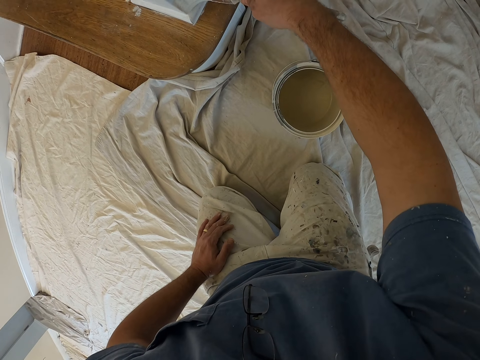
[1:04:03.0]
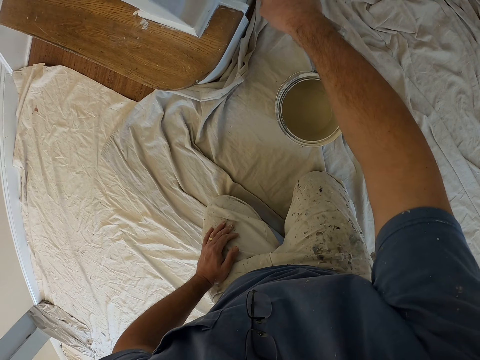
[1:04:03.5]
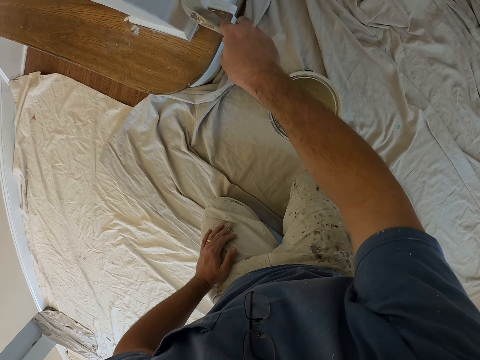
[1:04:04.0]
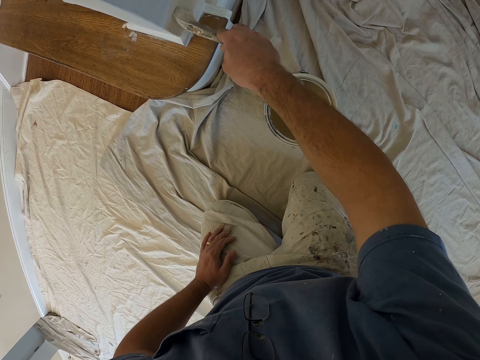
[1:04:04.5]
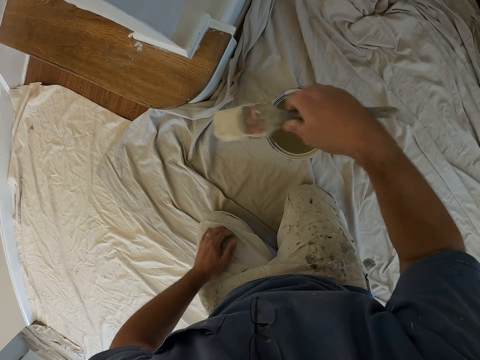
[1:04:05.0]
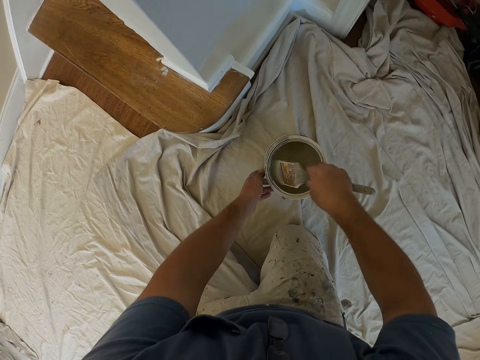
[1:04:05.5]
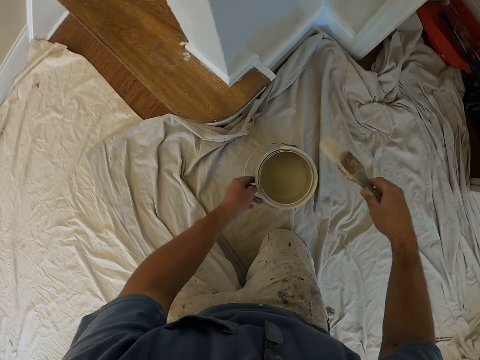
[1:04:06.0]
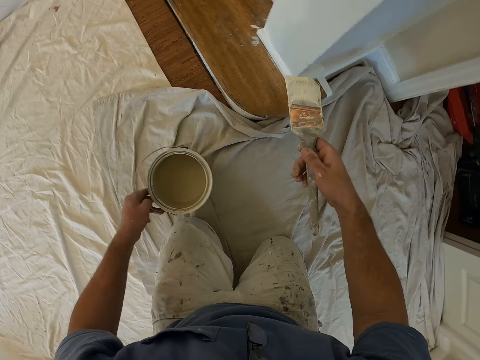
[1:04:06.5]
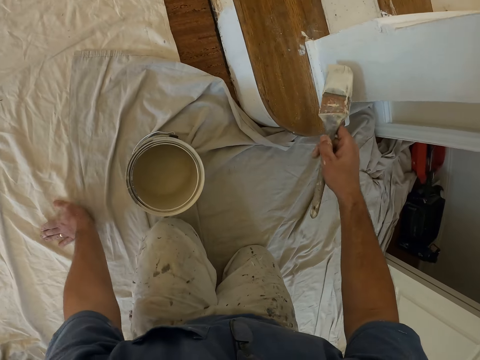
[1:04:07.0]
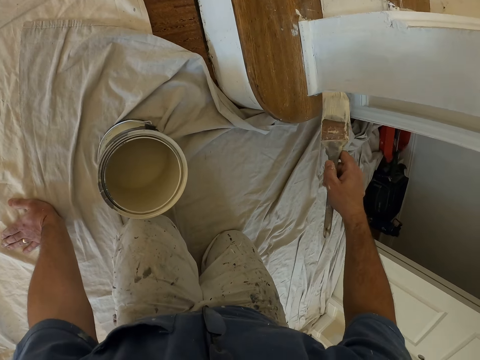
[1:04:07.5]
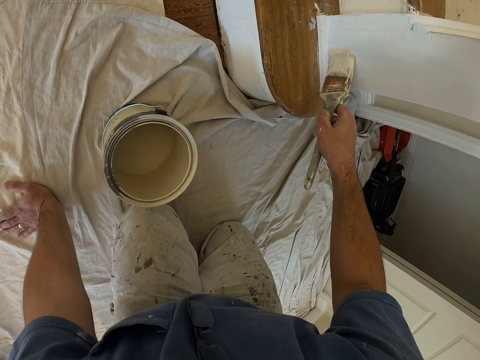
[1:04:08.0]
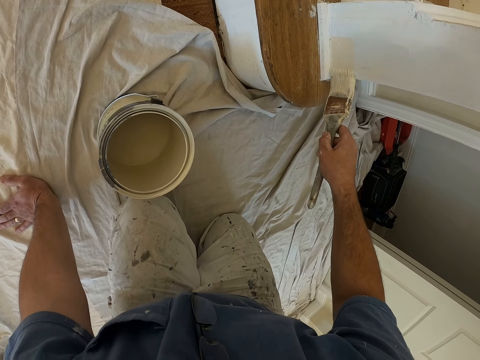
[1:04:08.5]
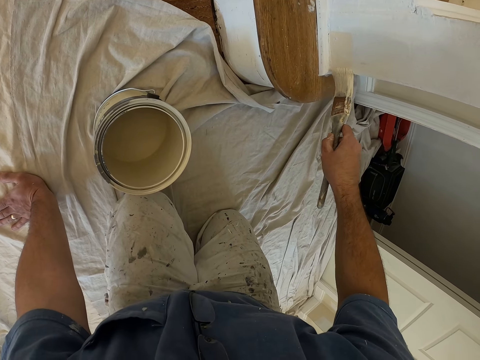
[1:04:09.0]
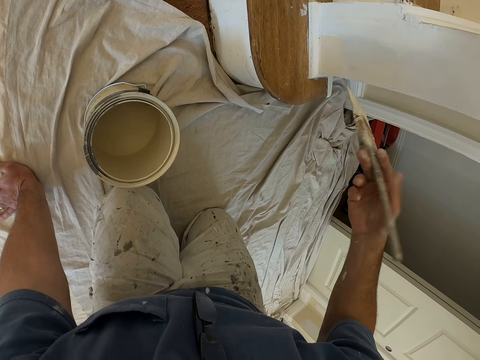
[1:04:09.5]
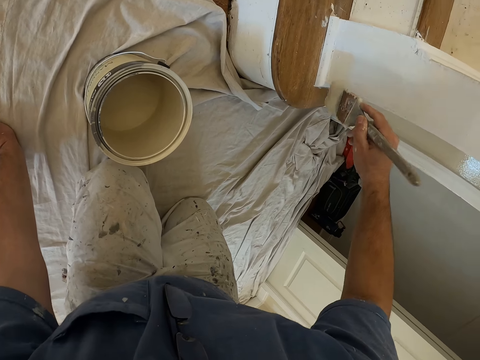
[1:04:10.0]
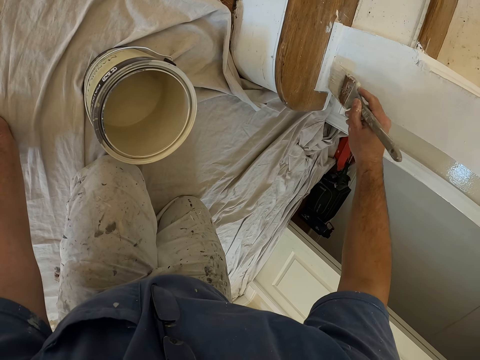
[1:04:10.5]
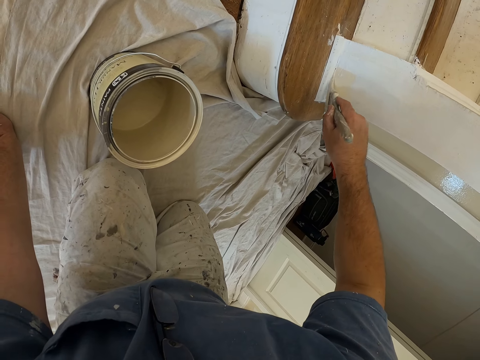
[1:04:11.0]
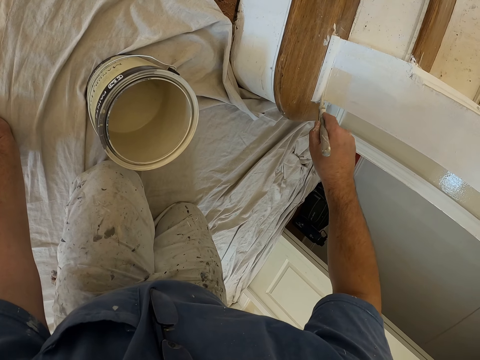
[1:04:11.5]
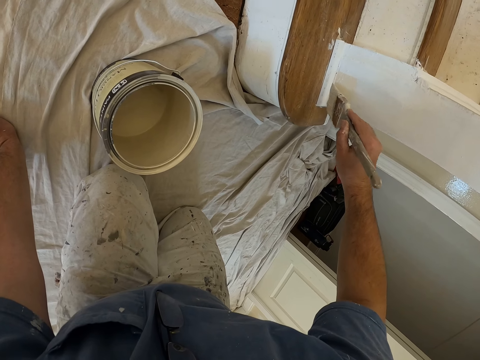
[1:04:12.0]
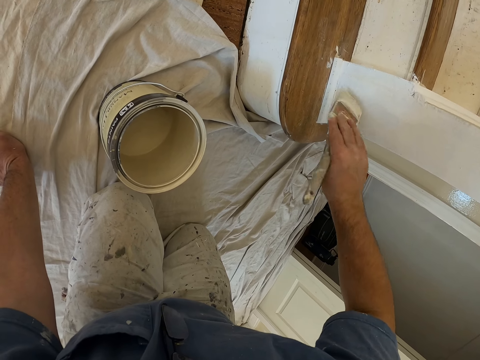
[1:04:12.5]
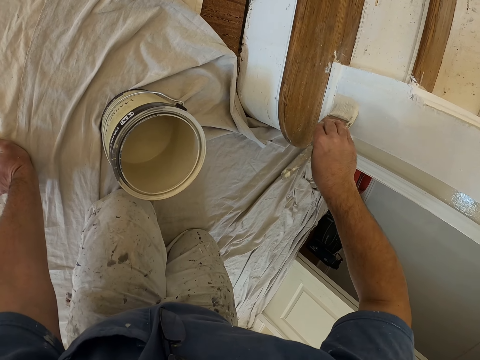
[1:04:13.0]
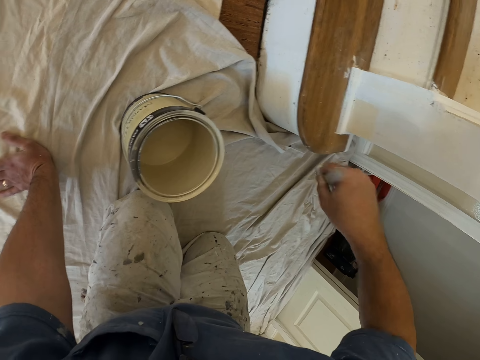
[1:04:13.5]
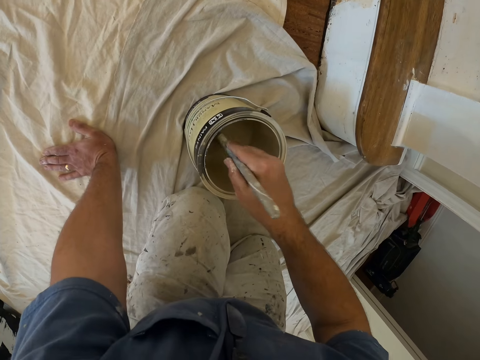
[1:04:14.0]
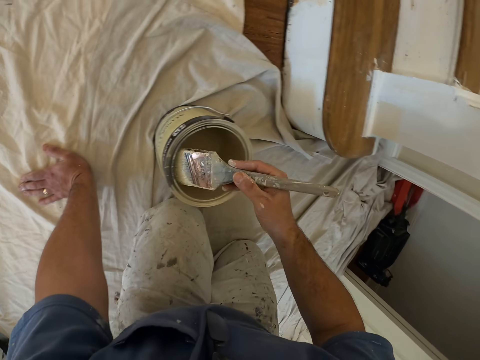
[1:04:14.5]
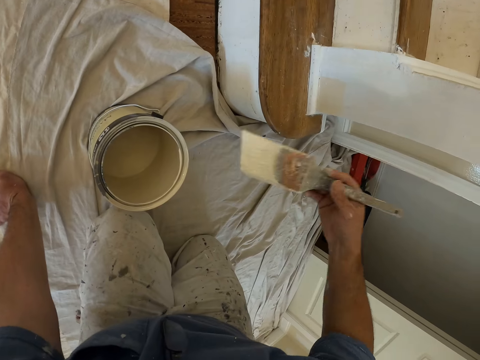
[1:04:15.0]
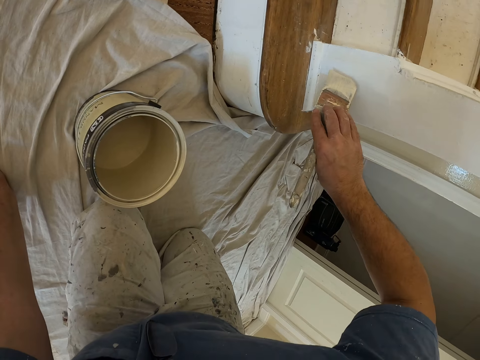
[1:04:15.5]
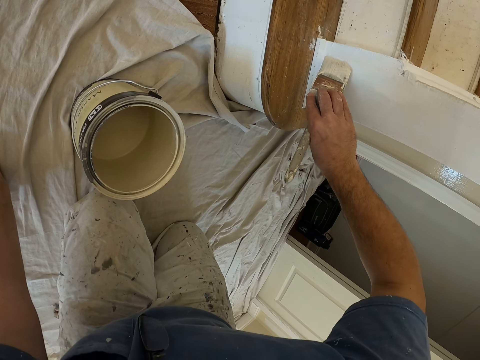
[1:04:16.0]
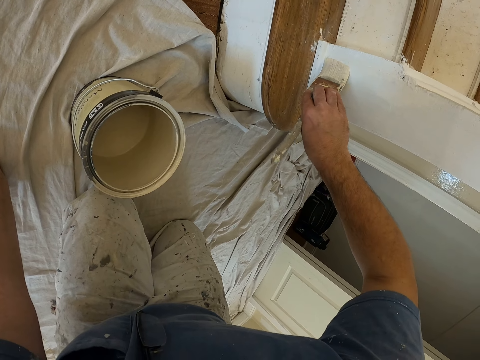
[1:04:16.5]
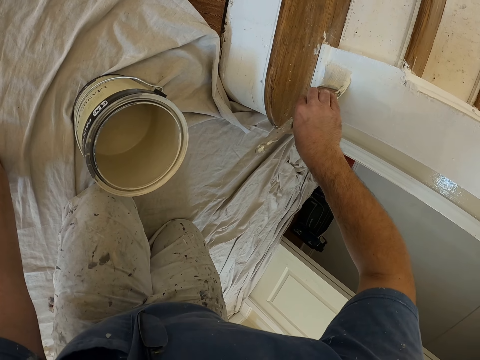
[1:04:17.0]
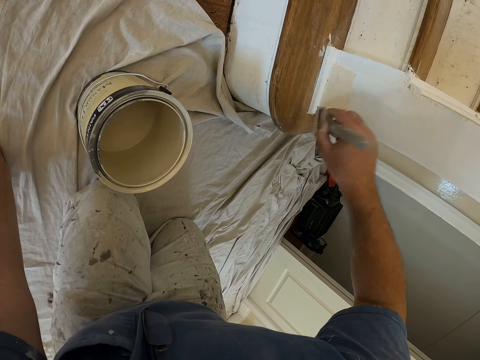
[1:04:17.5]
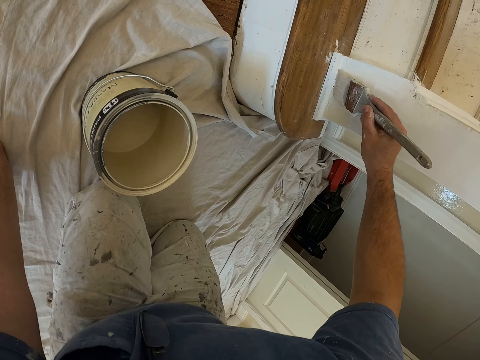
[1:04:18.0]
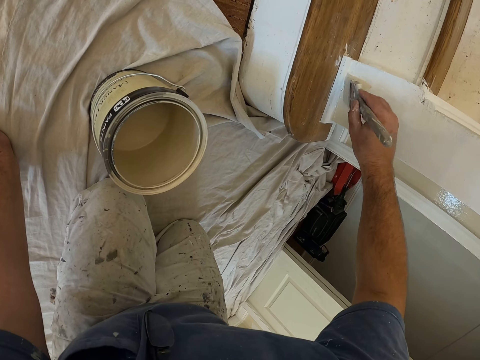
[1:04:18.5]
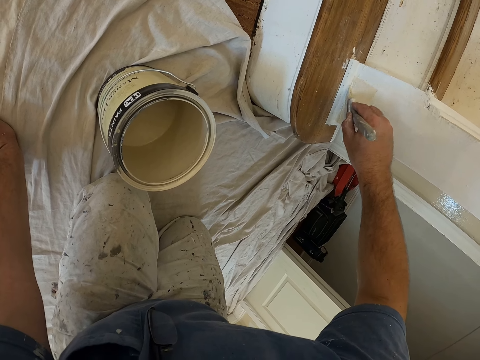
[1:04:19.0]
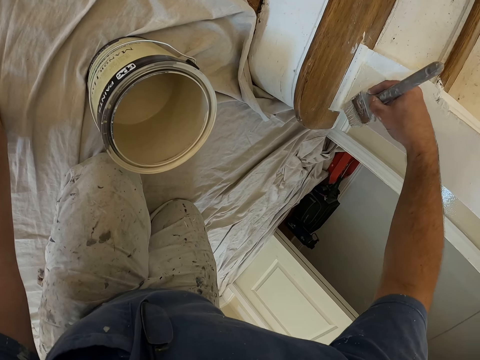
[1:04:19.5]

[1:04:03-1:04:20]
The camera wearer takes some paint from the paint can with the paint brush. He moves the paint can to the left with his left hand. He rests his left hand on the floor. He paints the wall with the paint brush. He takes some paint from the paint can with the paint brush. He paints the wall with the paint brush.

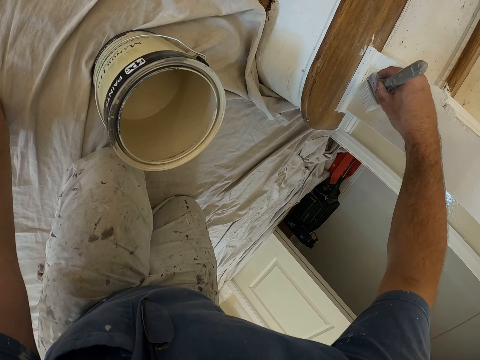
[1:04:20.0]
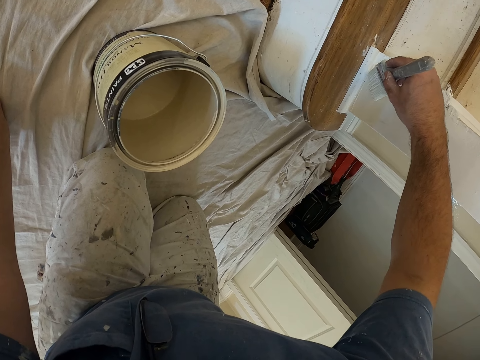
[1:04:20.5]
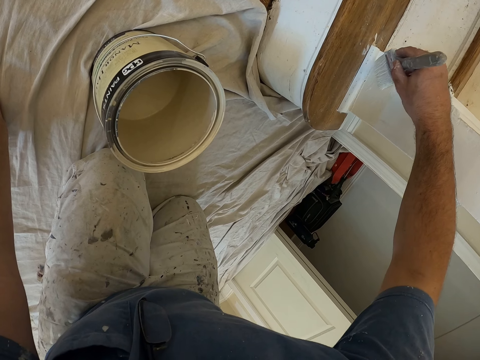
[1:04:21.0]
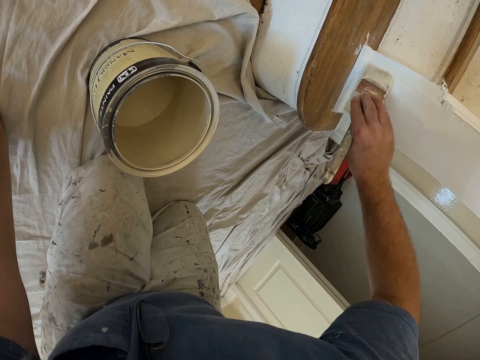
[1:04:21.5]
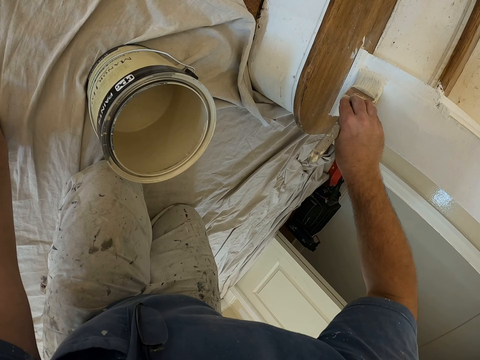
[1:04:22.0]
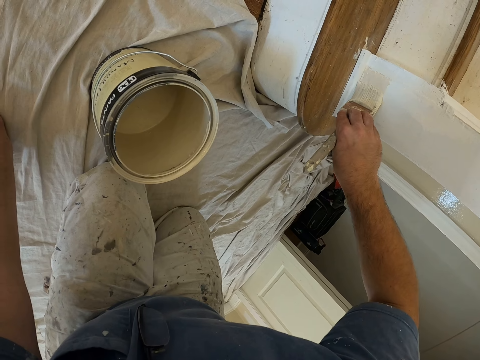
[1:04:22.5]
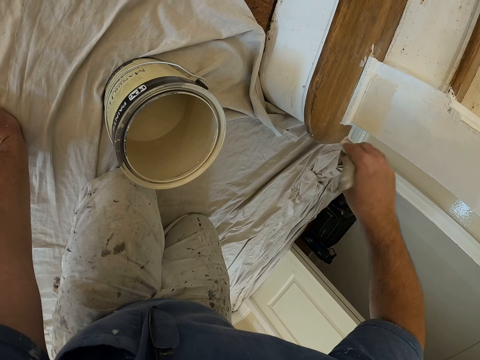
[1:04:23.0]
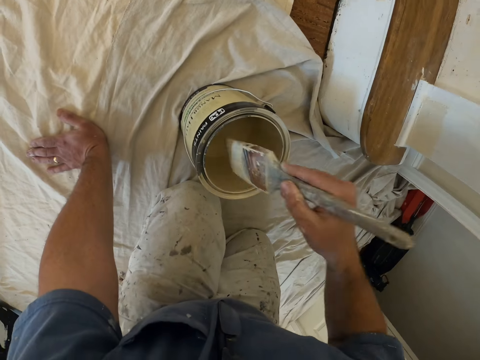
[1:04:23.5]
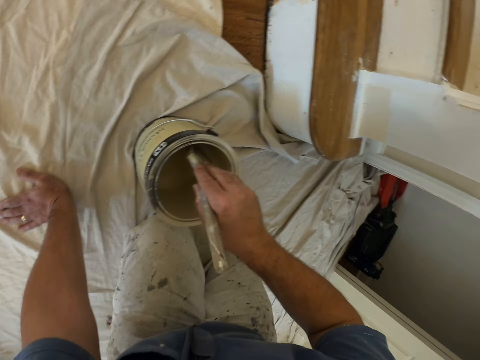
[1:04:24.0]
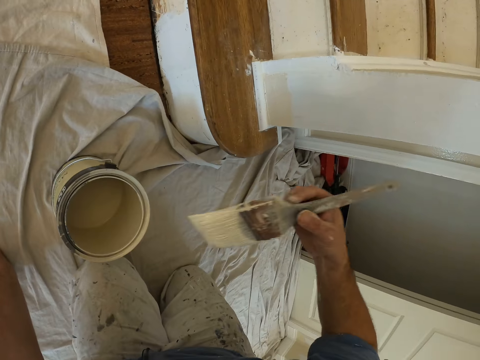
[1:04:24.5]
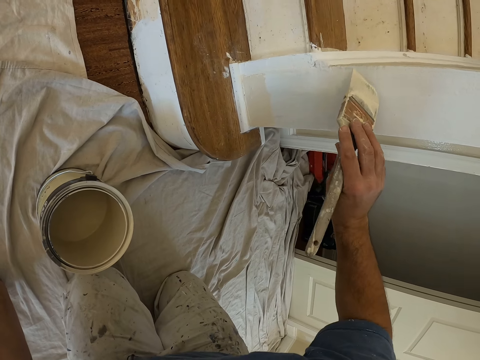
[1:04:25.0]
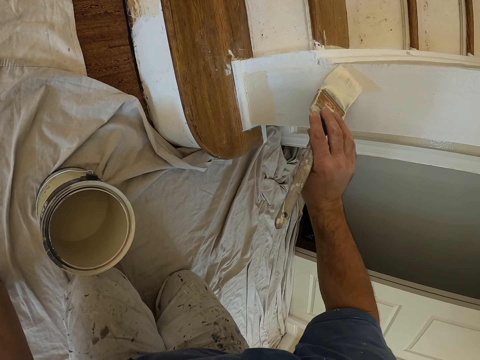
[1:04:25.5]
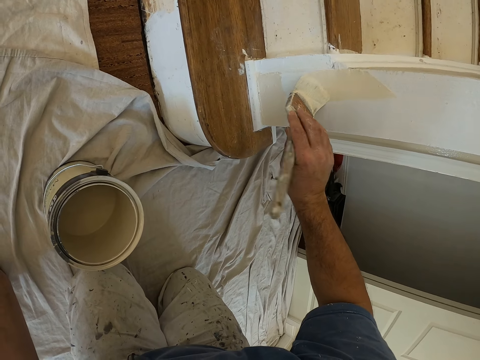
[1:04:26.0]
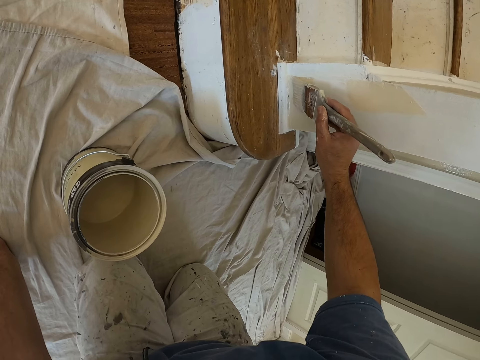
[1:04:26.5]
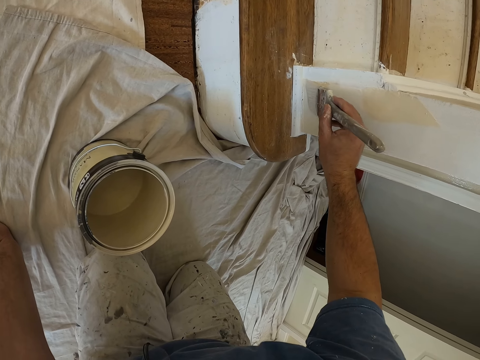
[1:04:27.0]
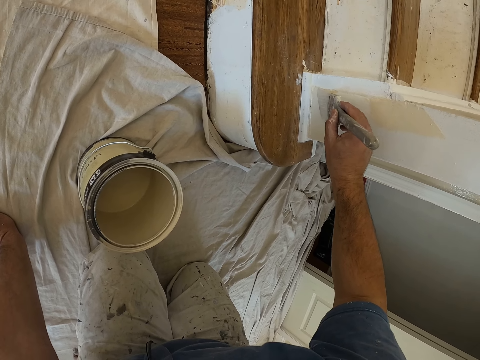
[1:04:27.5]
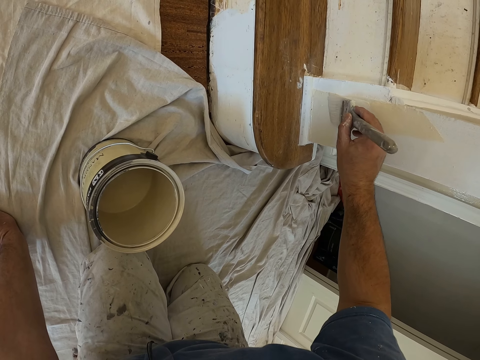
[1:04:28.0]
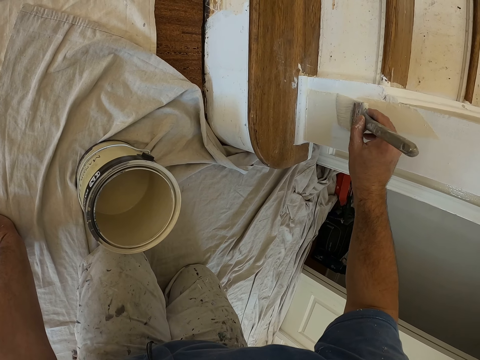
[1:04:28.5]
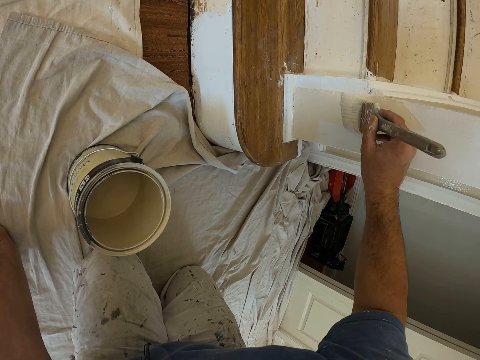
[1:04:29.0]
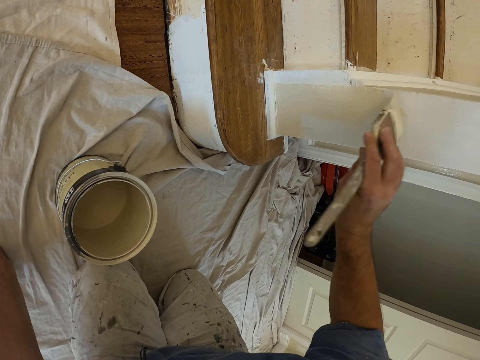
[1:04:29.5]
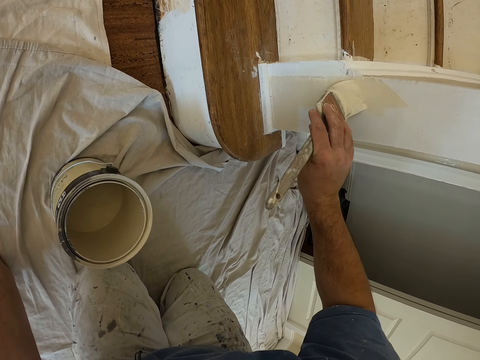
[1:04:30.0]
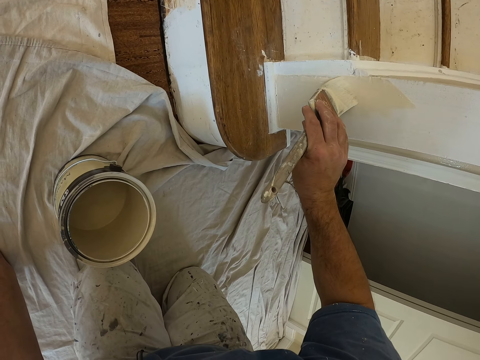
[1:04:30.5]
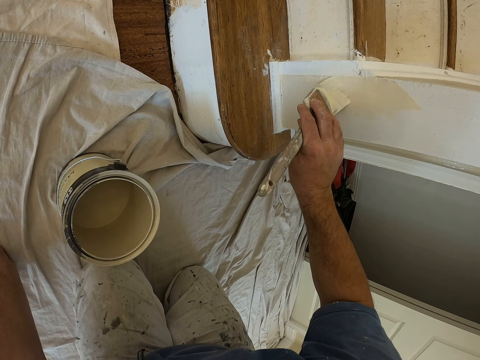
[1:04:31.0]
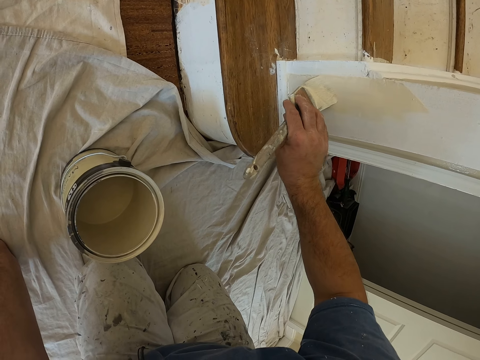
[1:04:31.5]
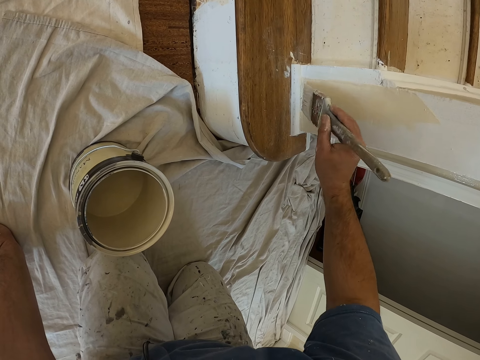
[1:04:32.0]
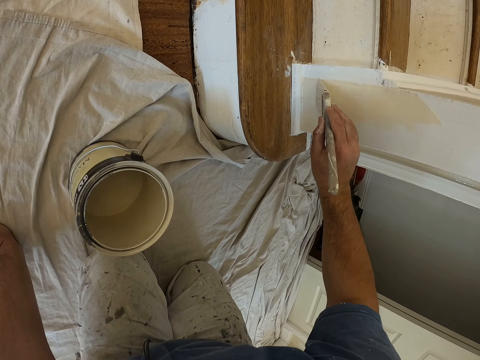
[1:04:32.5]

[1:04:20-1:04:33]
The camera wearer takes some paint from the paint can with the paint brush. They paint the wall with the paint brush.
